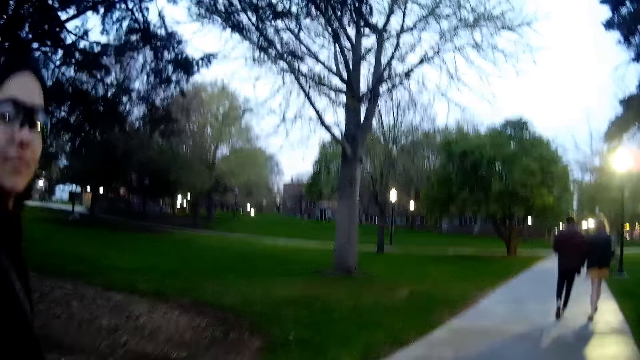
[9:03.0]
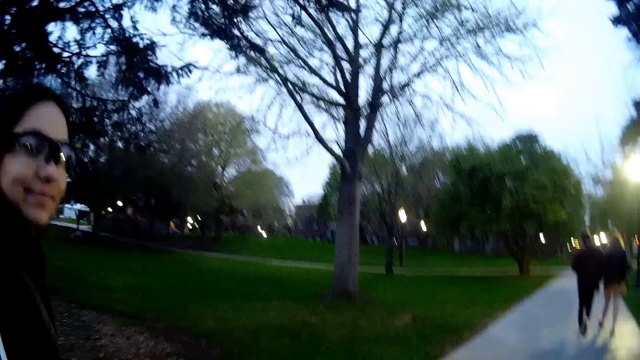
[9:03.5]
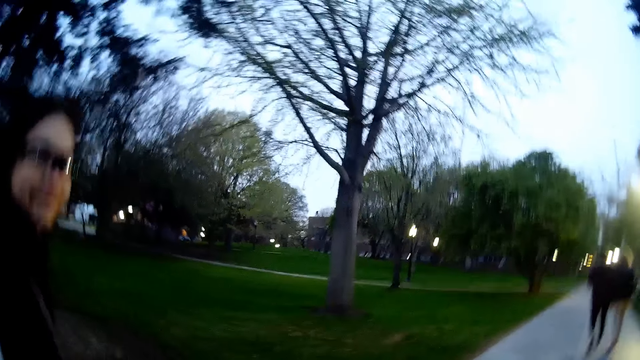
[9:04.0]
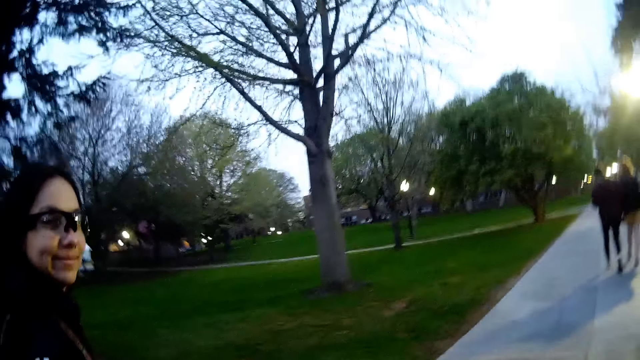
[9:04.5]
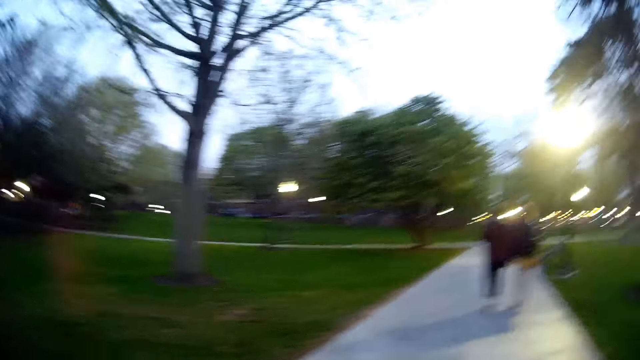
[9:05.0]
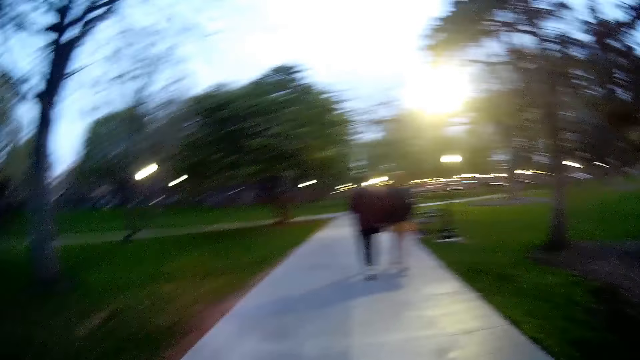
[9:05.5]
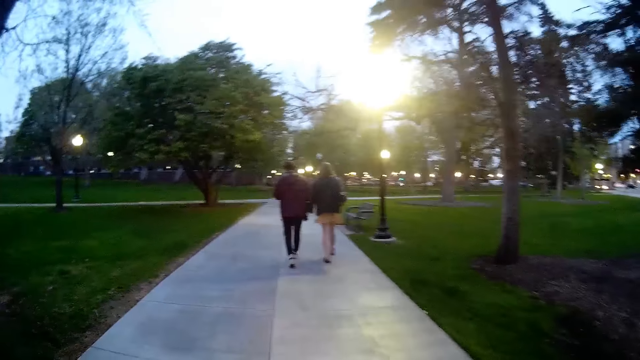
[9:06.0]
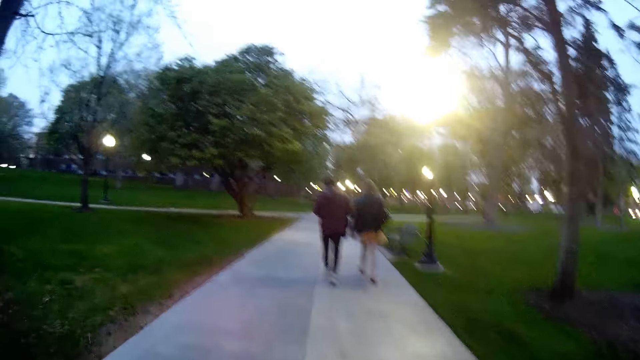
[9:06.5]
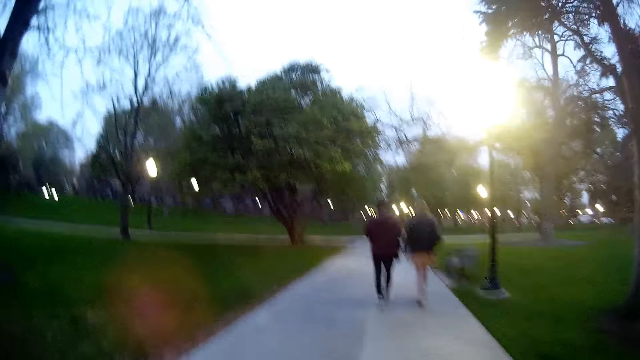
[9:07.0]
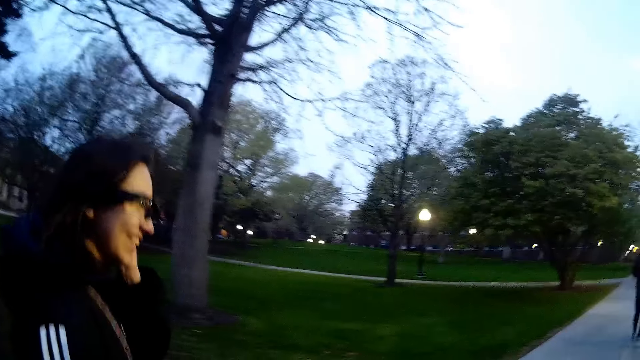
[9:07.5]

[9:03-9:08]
The woman looks at the camera wearer. The camera wearer interacts with the woman. The woman laughs with the camera wearer on their way.

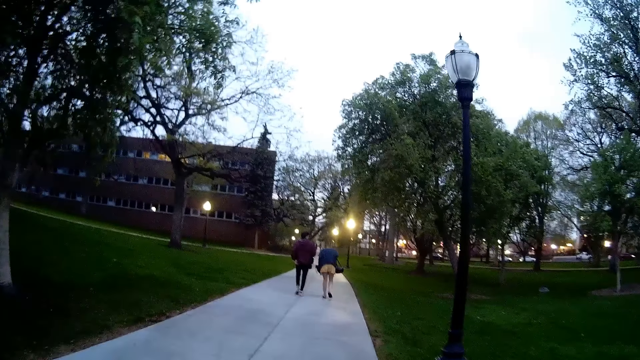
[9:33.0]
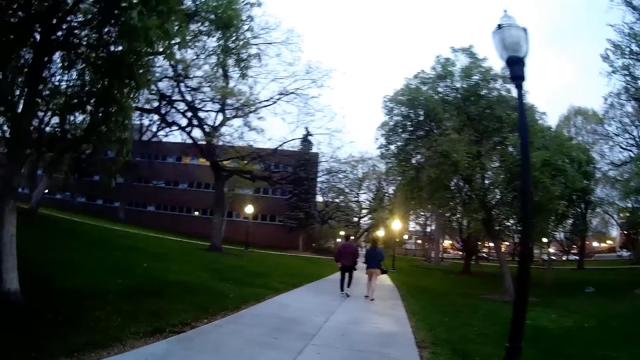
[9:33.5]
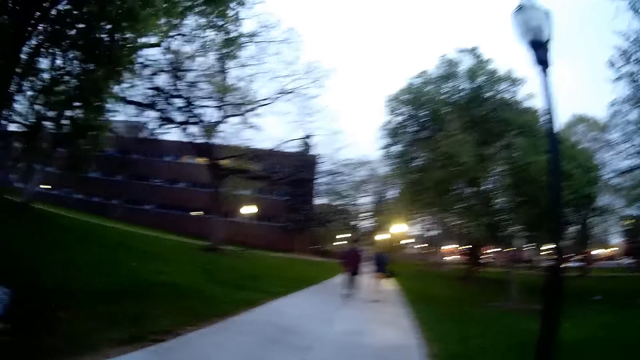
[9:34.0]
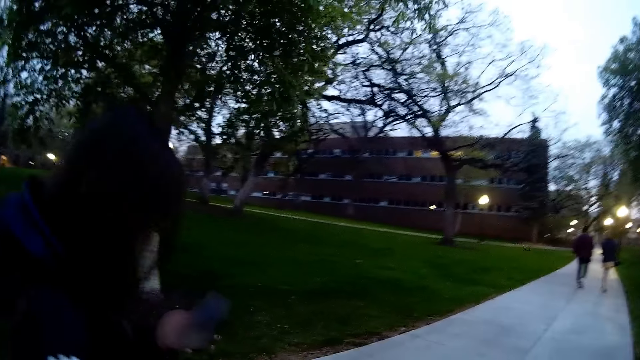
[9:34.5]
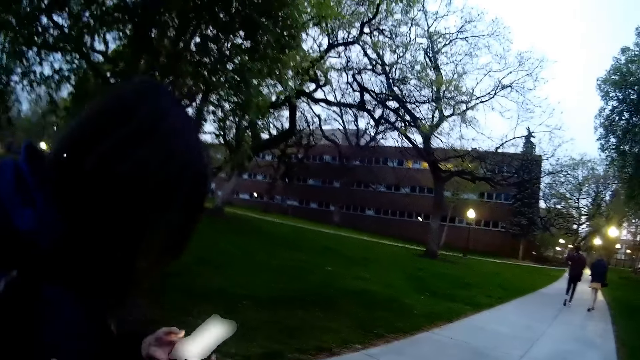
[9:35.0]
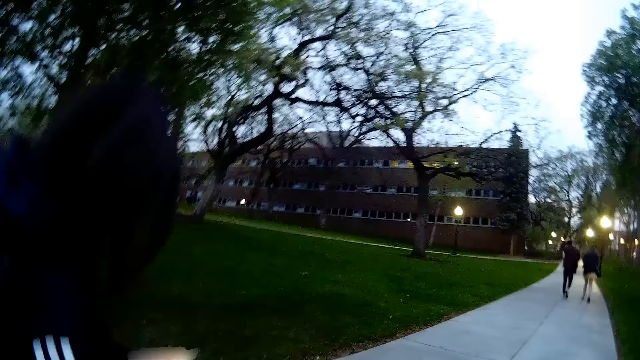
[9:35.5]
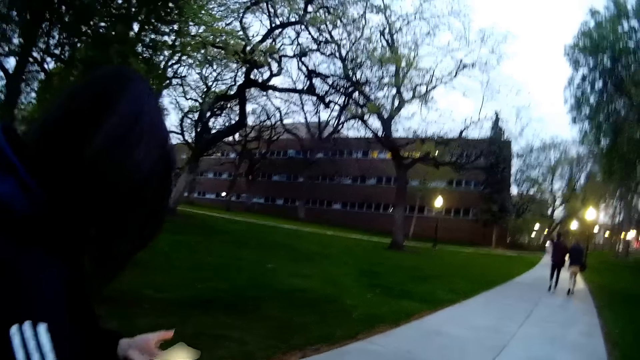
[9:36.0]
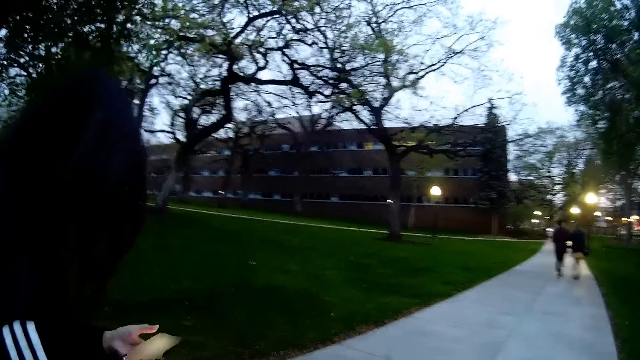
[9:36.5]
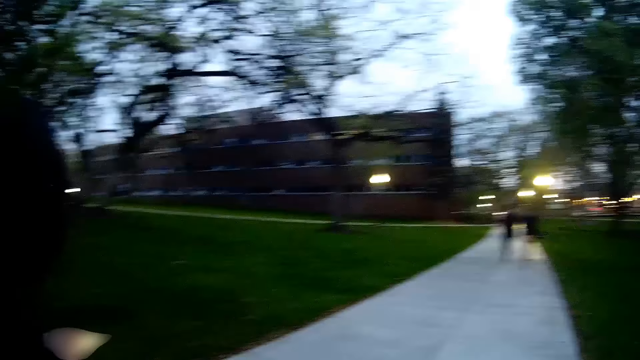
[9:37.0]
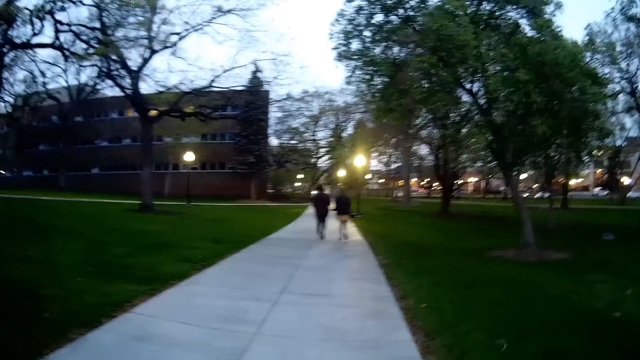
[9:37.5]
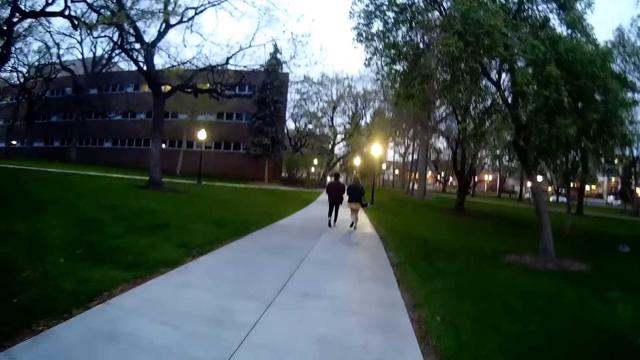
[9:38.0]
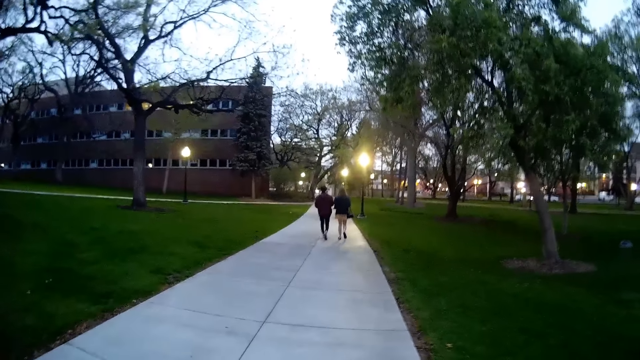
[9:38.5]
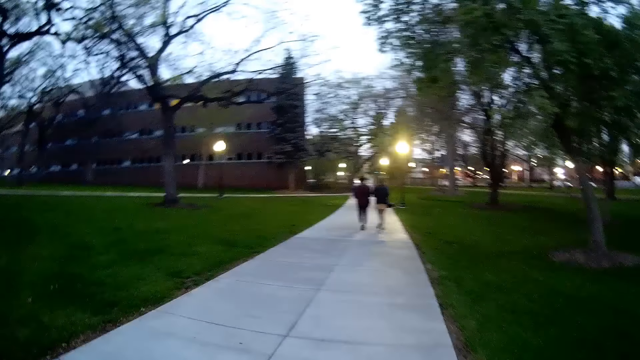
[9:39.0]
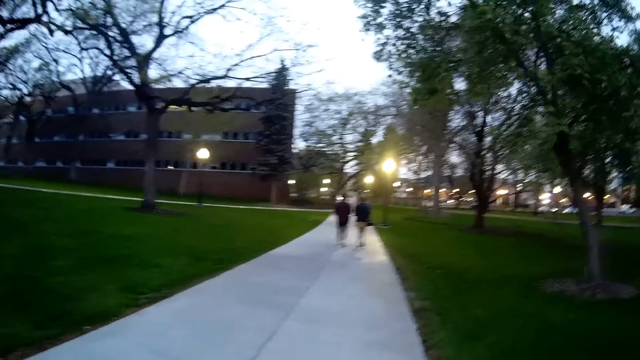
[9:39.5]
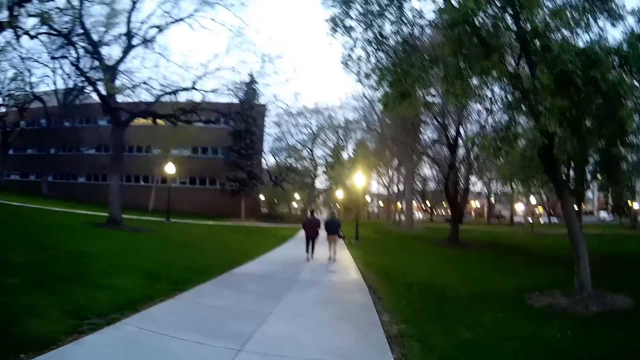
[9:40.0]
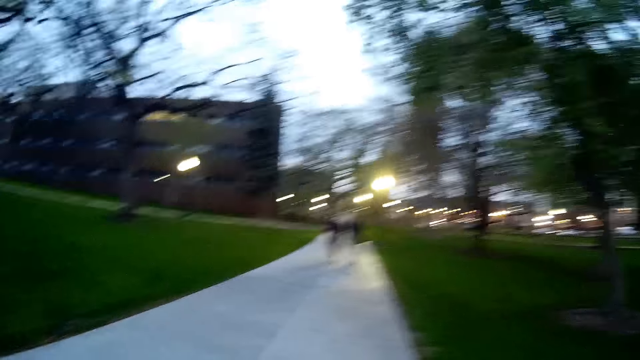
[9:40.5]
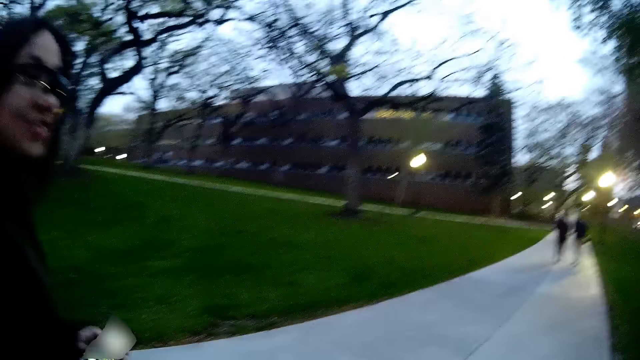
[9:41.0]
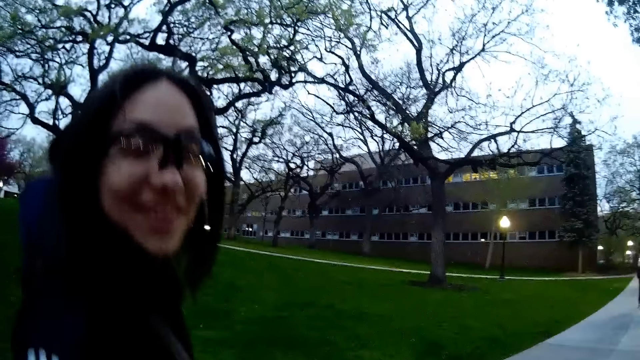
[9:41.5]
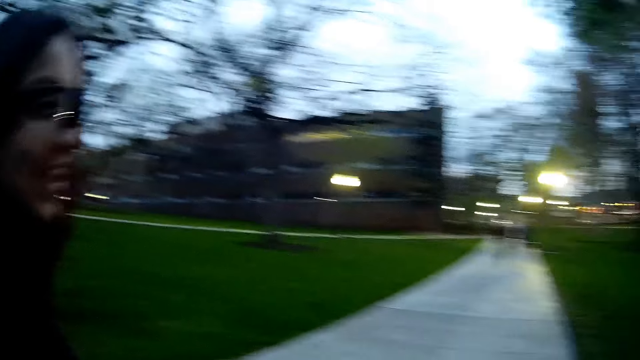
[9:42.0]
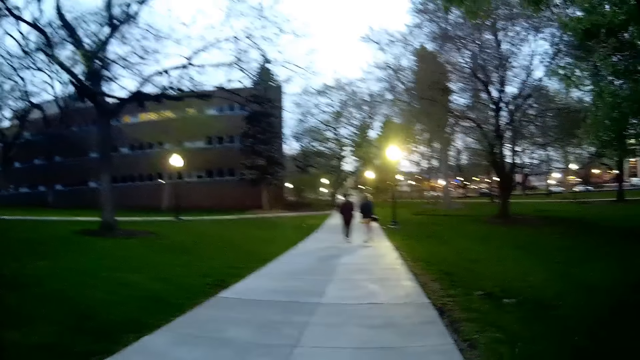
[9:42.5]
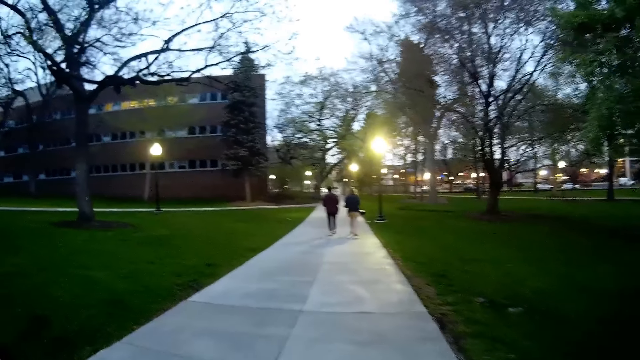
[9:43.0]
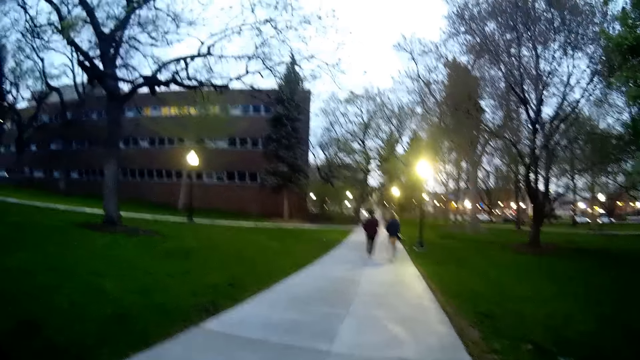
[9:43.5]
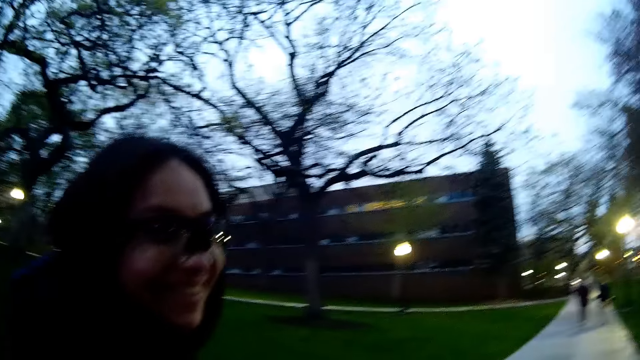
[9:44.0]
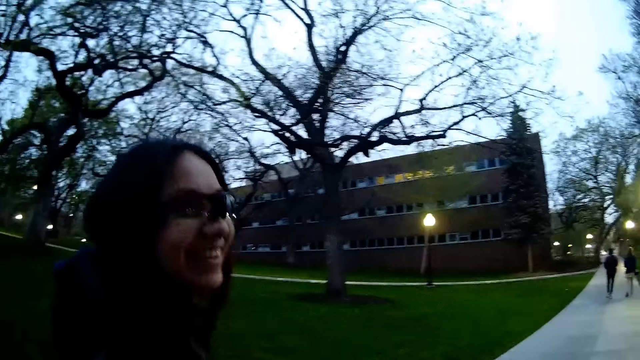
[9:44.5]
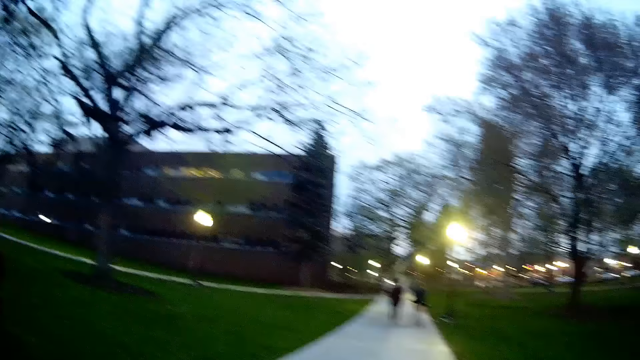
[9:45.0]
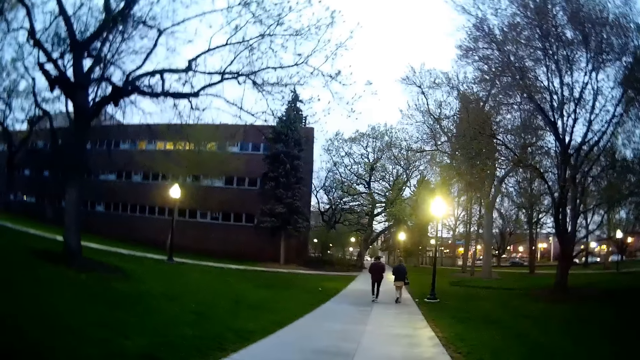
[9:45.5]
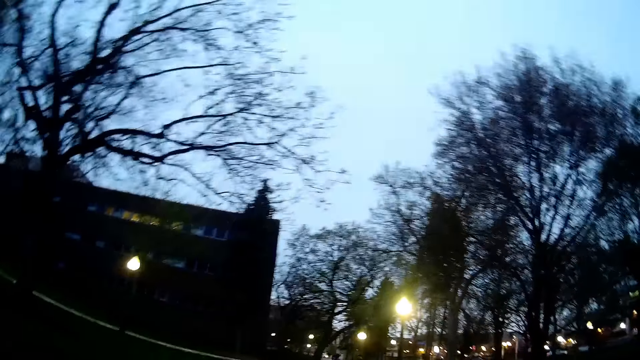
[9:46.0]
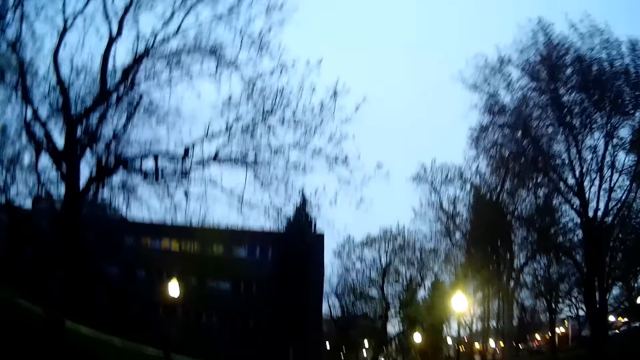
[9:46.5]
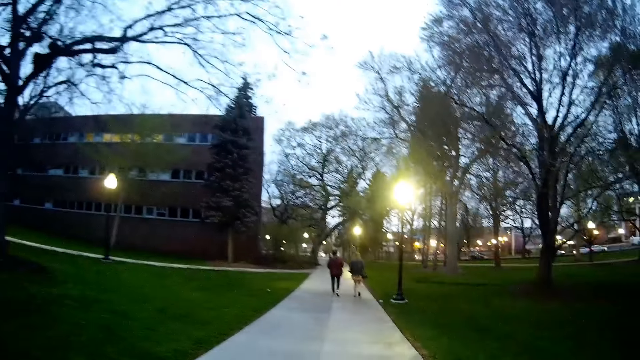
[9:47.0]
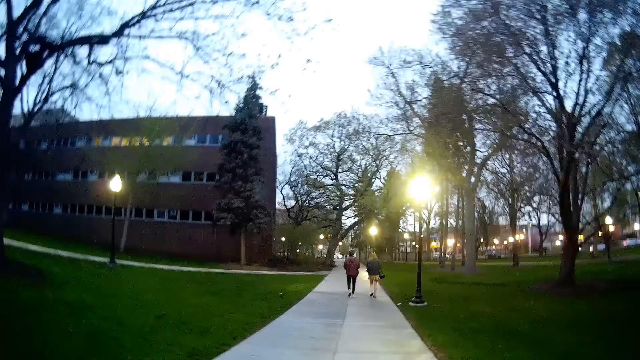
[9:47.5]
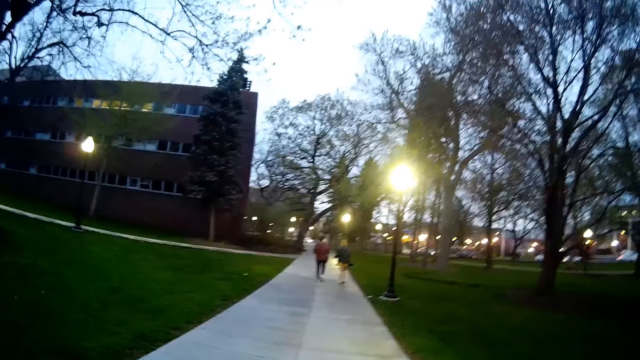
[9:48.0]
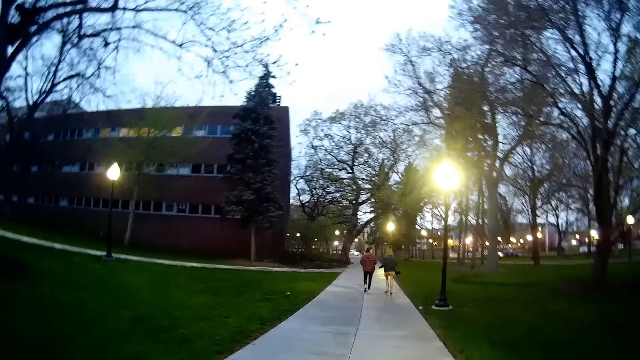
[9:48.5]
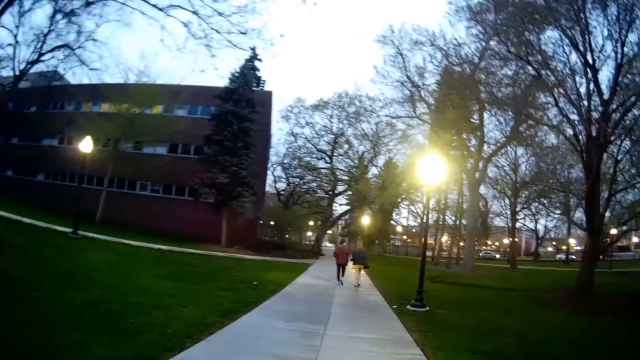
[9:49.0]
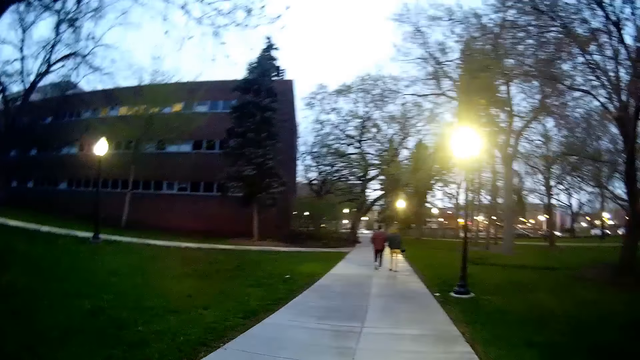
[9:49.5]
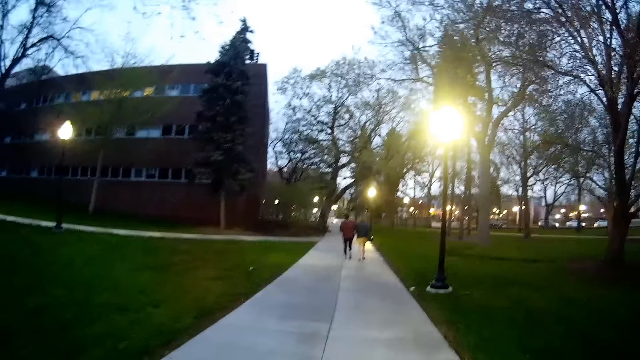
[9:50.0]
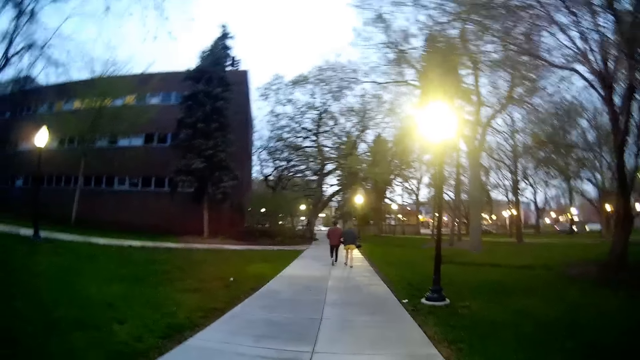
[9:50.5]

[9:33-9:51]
The woman uses a phone in her left hand. The woman converses with the camera wearer. The woman talks to the camera wearer. The woman walks on the pavement.
